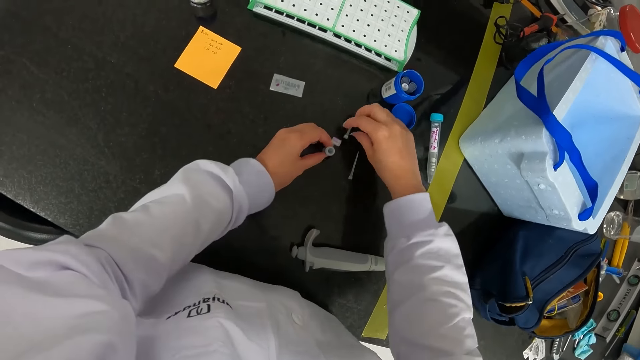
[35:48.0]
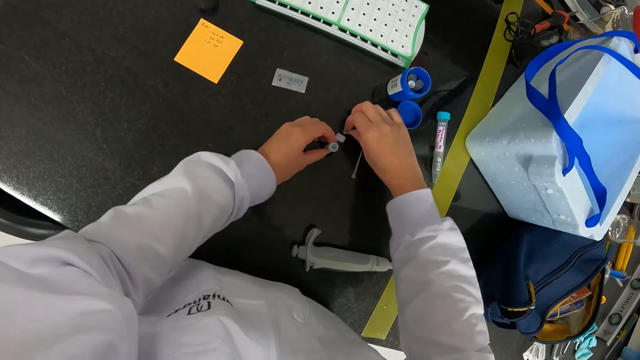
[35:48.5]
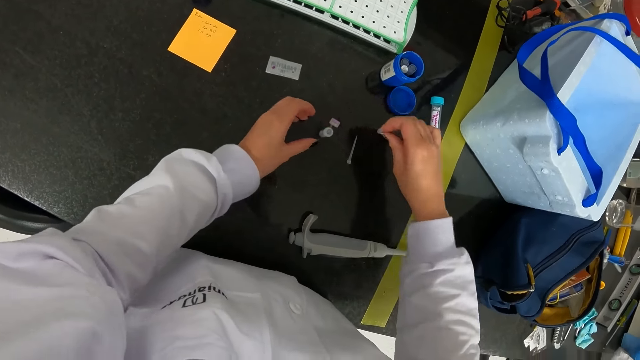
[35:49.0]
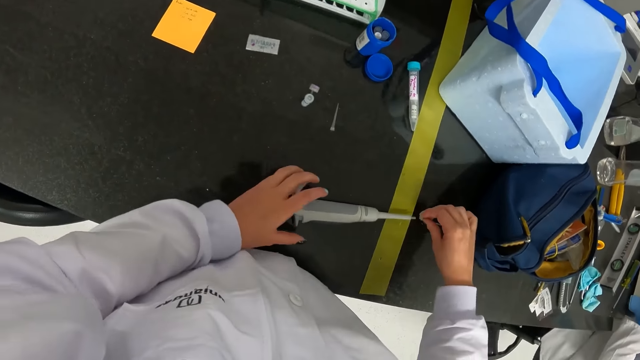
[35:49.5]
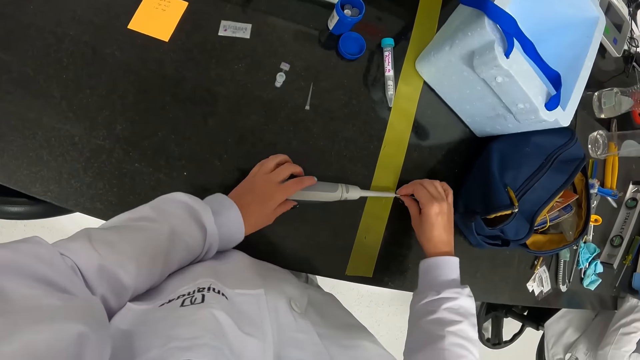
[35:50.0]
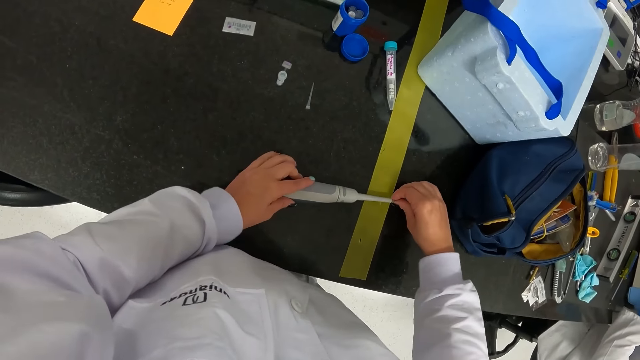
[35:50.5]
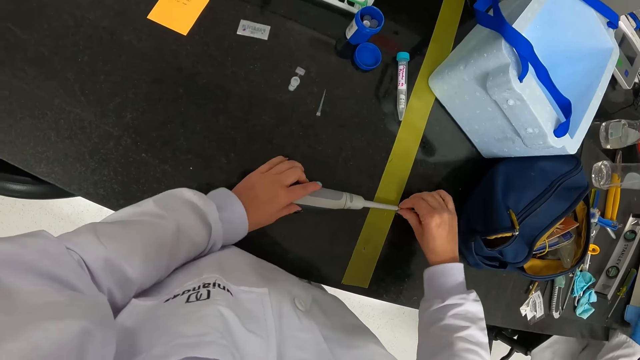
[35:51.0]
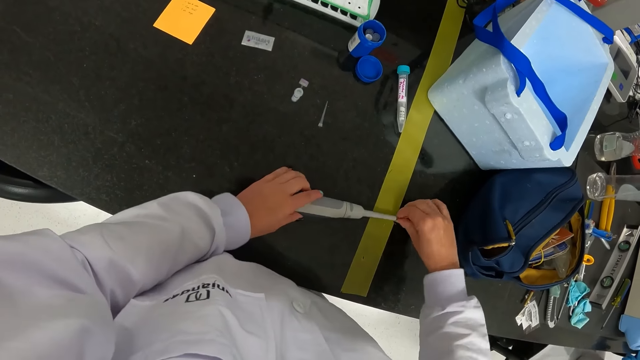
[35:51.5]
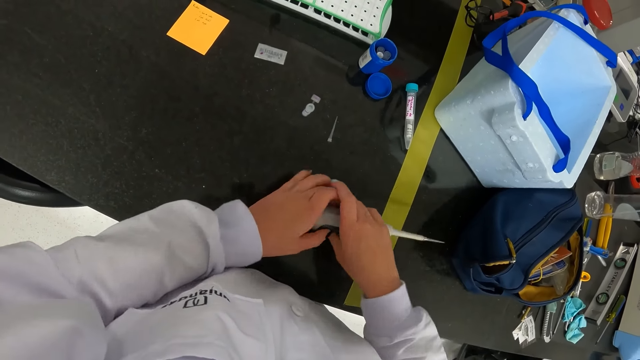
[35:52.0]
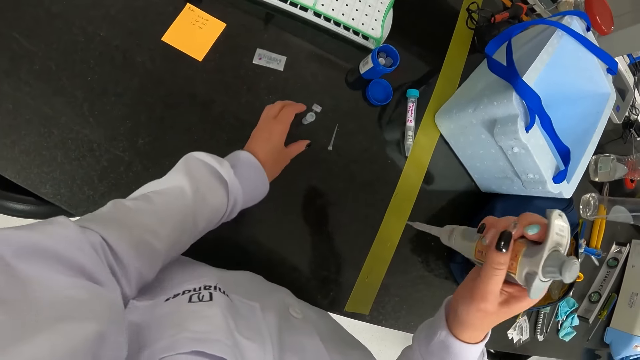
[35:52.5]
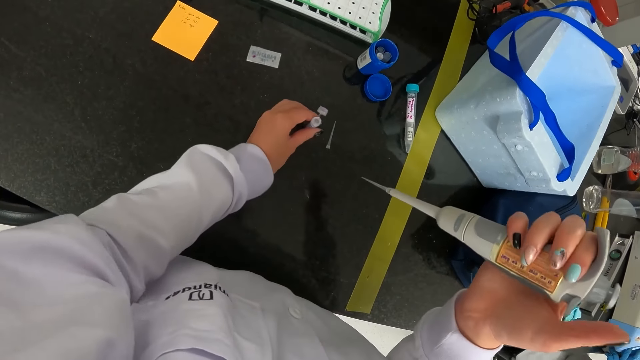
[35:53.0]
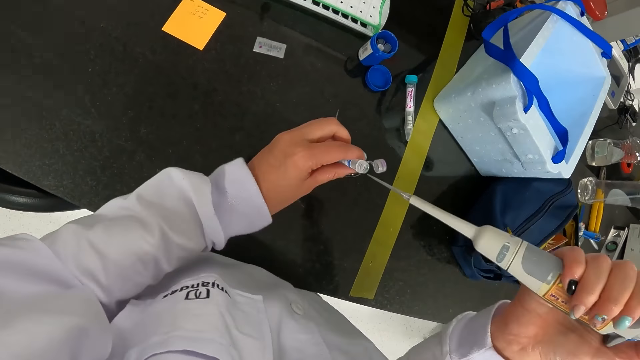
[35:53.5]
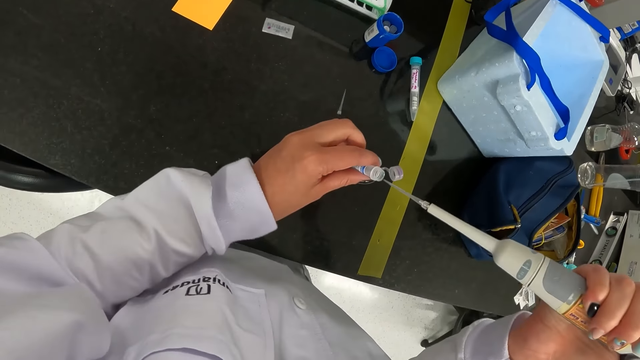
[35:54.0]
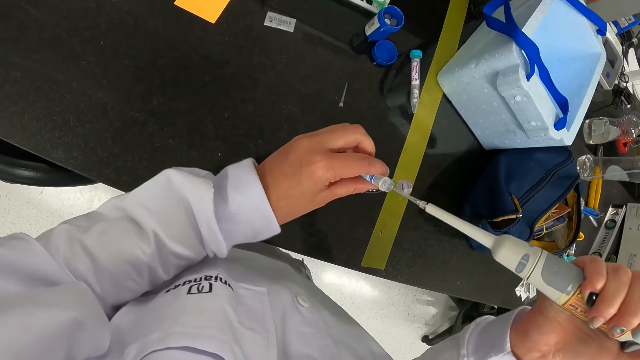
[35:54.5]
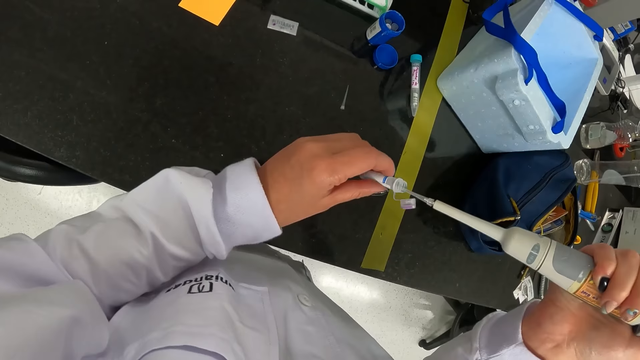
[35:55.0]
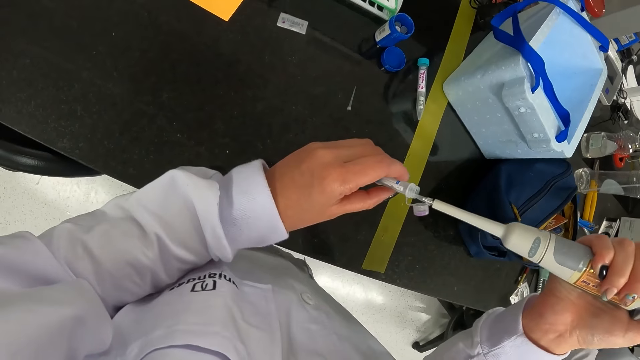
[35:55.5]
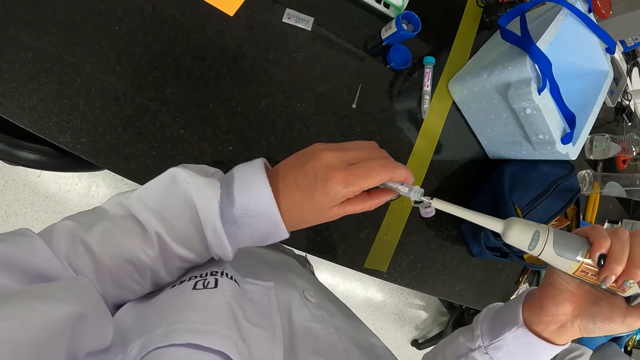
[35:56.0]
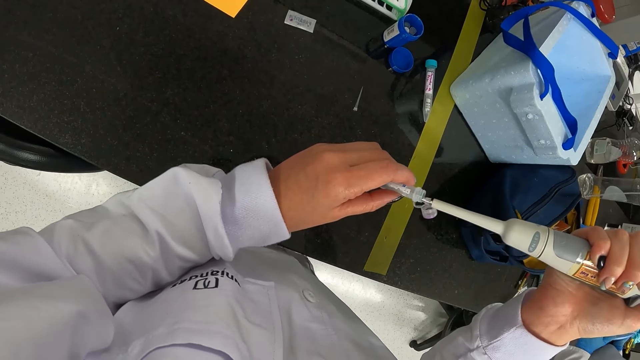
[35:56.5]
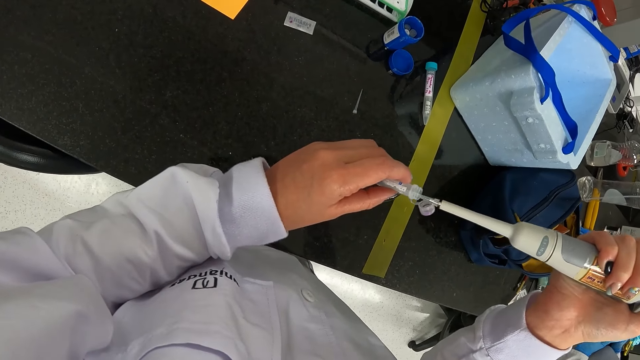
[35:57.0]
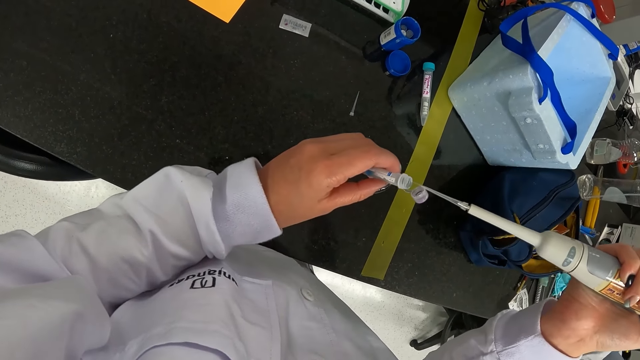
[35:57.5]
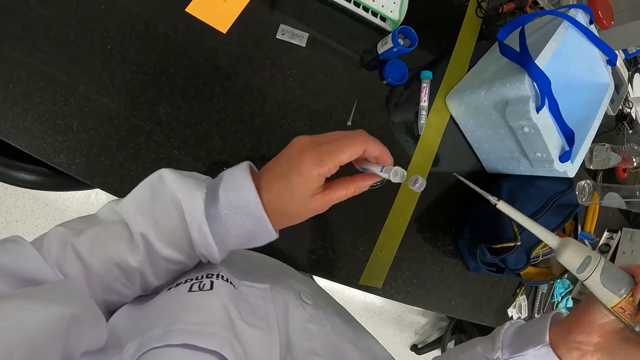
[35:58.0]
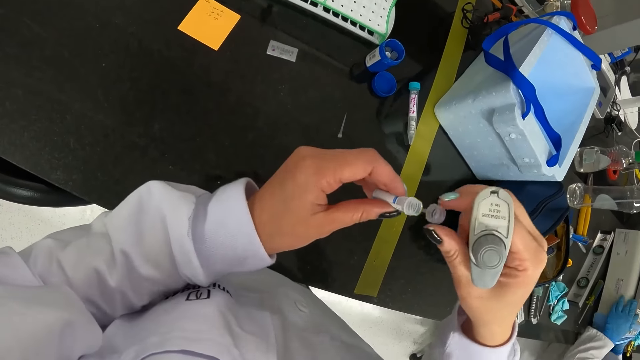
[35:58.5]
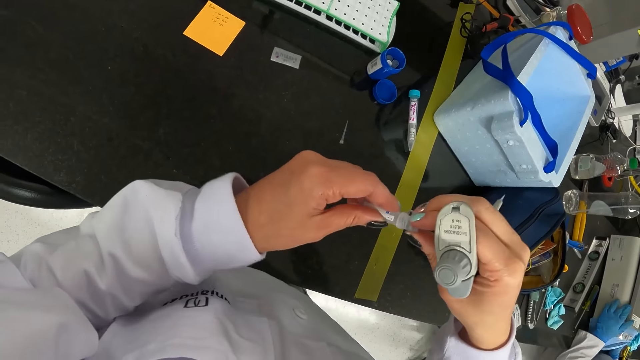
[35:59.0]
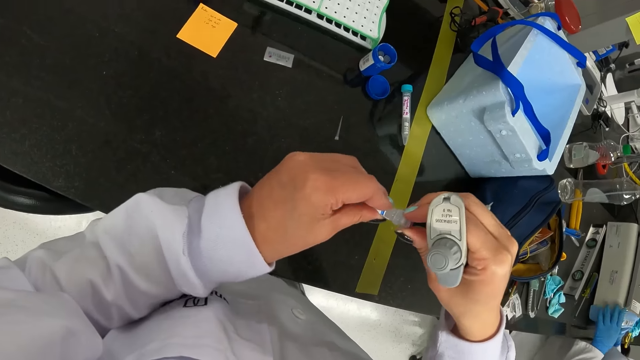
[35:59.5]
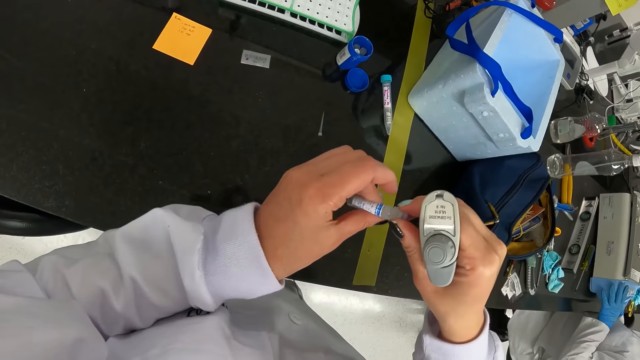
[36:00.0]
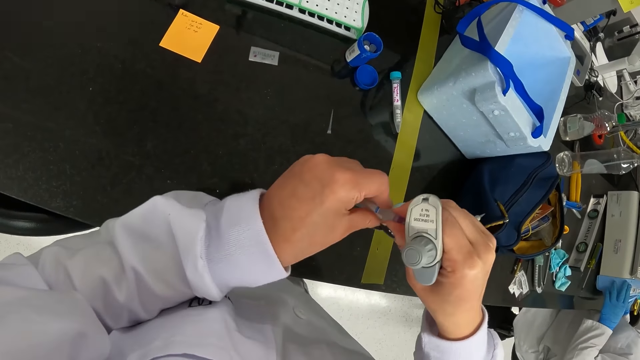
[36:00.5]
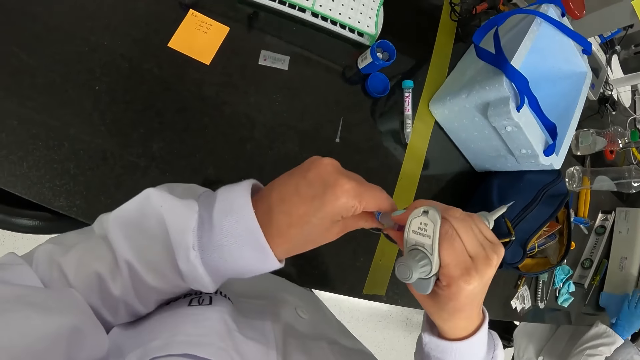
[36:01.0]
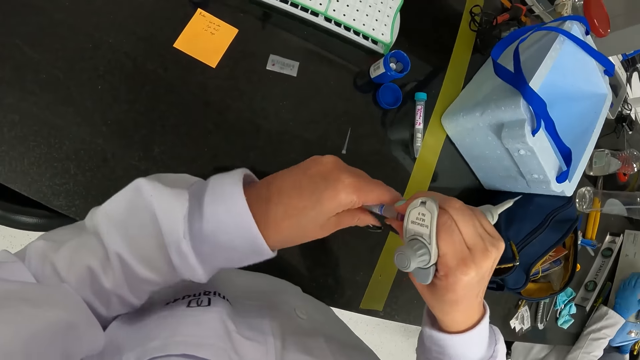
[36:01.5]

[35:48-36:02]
The camera wearer picks up a pipette tip on the table with her right hand. She drops the sample tube on the table with her left hand. She attaches the pipette tip in her right hand to the micropipette on the table. She holds the micropipette on the table with her left hand. She picks up the micropipette on the table with her left hand. She passes the micropipette from her left hand to her right hand. She picks up the sample tube on the table with her left hand. She extracts some liquid from the sample tube in her left hand with the micropipette in her right hand. She closes the sample tube in her left hand with her right hand.

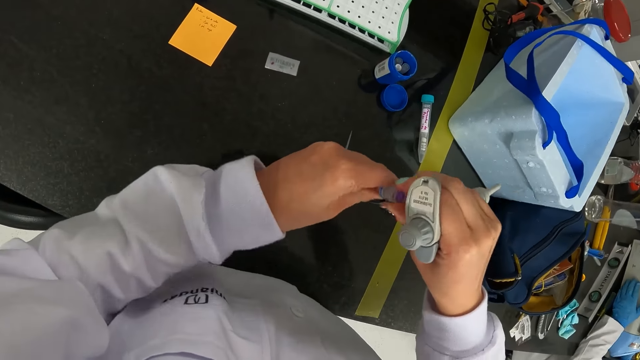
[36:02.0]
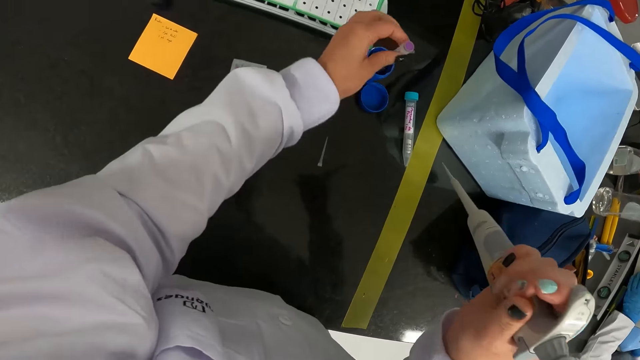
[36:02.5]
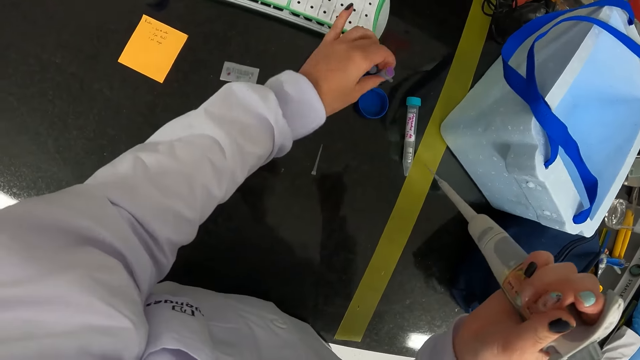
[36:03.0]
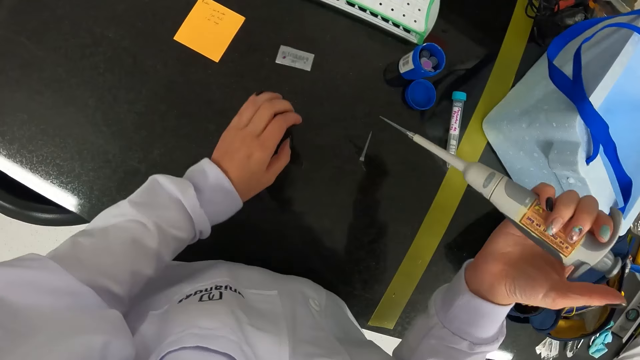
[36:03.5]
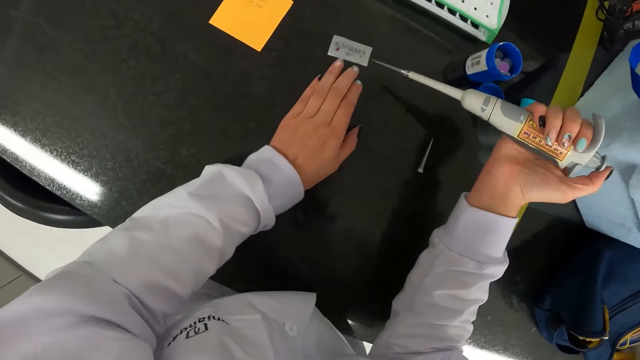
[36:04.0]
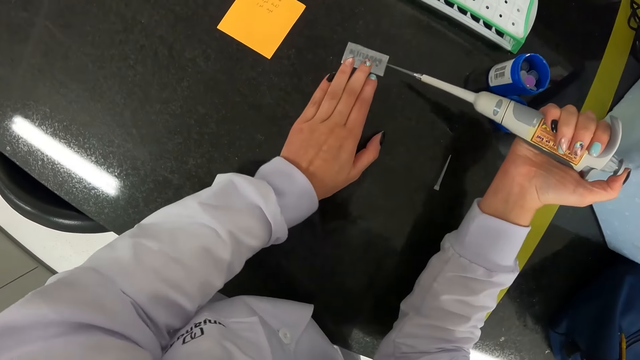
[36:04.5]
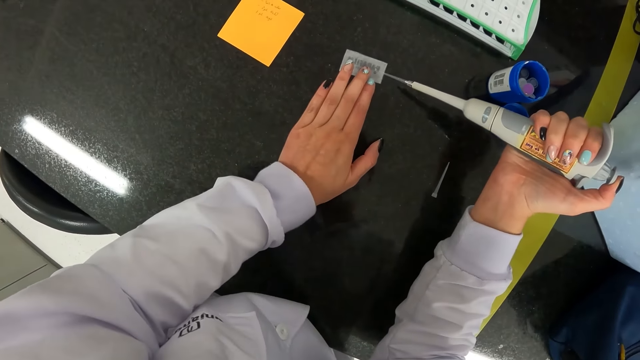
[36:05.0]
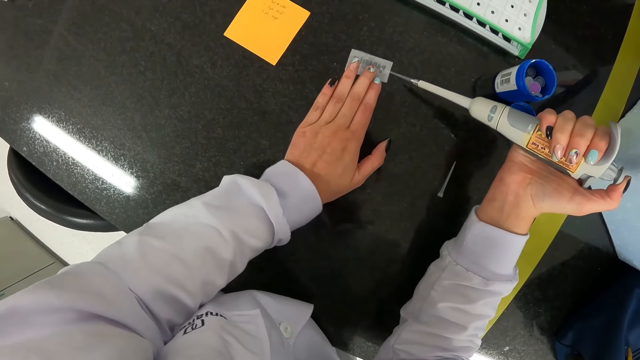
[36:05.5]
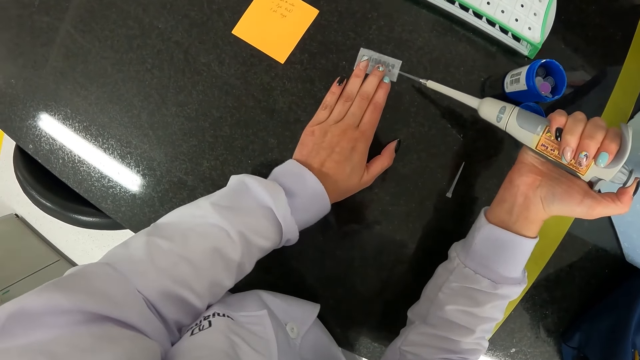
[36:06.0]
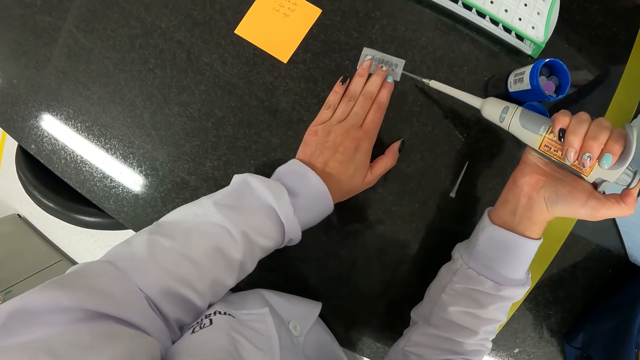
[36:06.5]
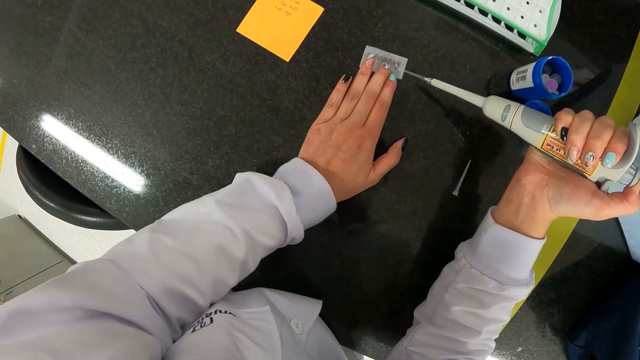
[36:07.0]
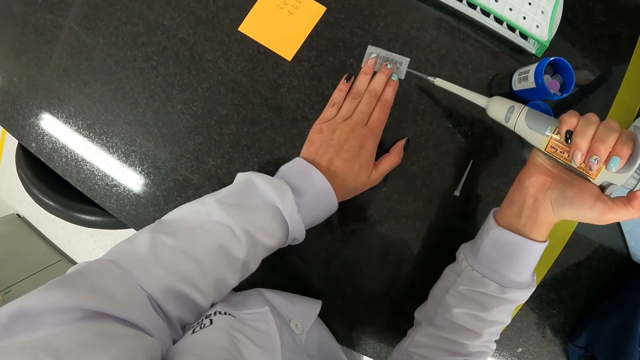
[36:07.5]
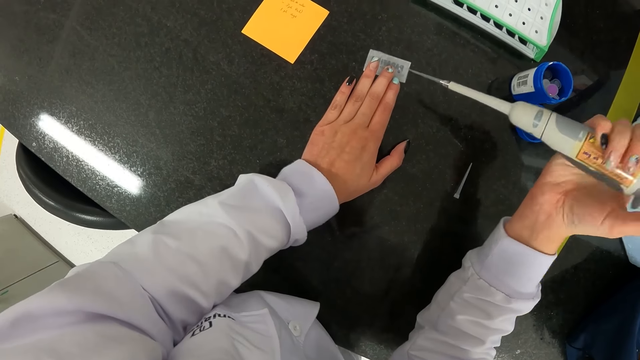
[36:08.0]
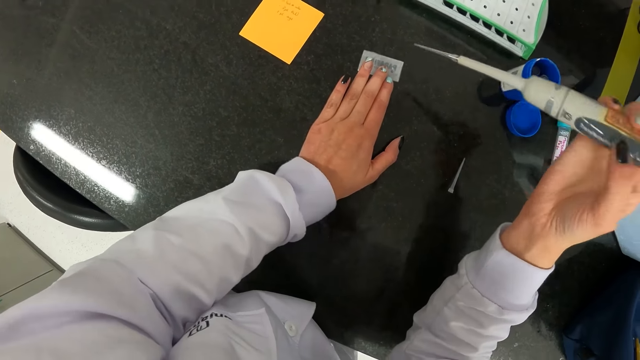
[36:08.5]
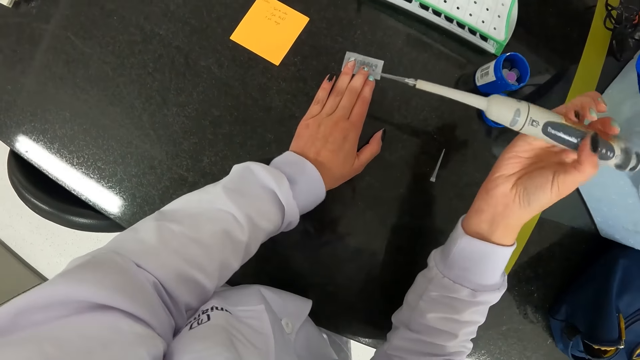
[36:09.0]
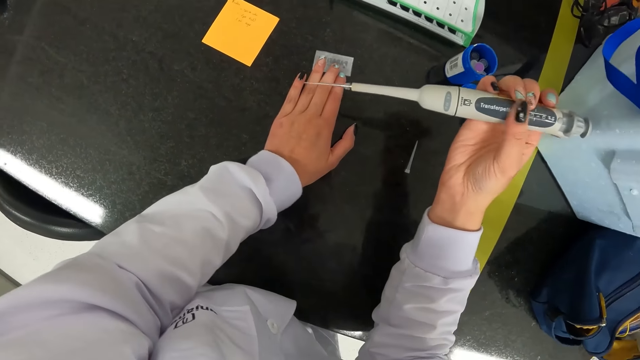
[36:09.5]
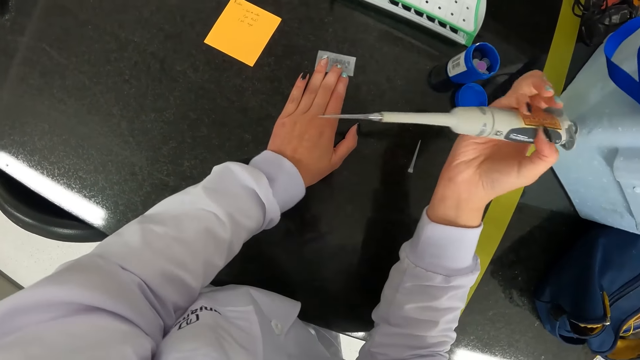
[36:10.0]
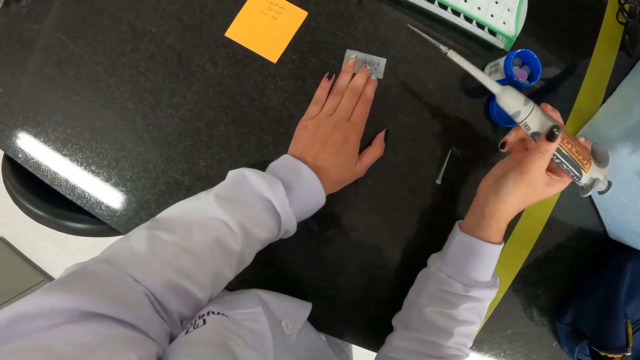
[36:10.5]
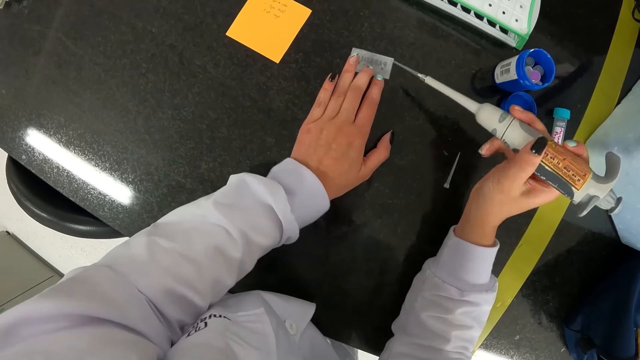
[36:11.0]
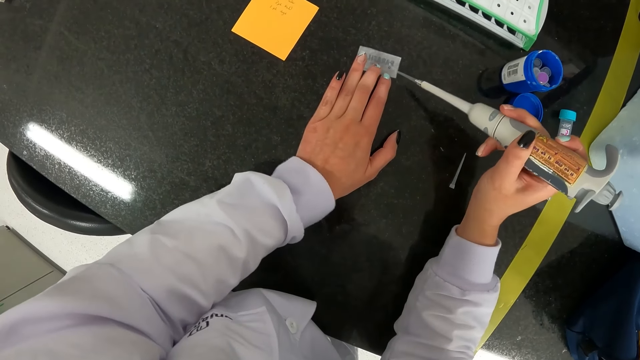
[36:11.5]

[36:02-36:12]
The camera wearer drops the sample tube in the container on the table with her left hand. She holds the paper on the table with her left hand. She dispenses the liquid in the micropipette in her right hand on the paper on the table. She adjusts the gun.
